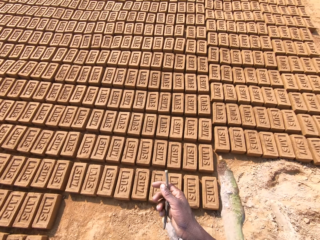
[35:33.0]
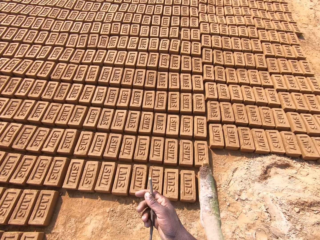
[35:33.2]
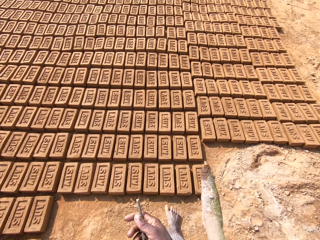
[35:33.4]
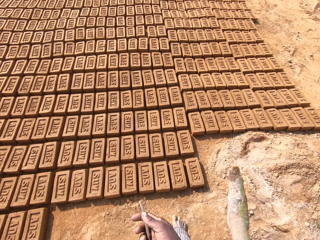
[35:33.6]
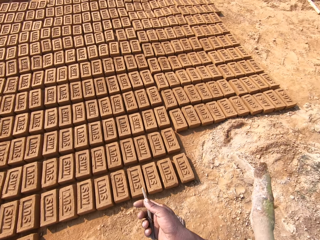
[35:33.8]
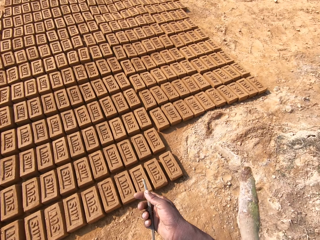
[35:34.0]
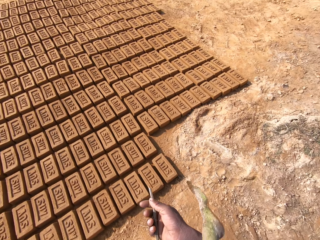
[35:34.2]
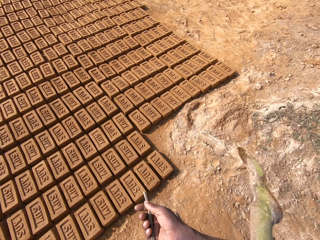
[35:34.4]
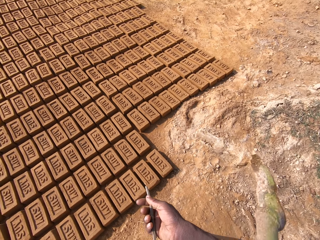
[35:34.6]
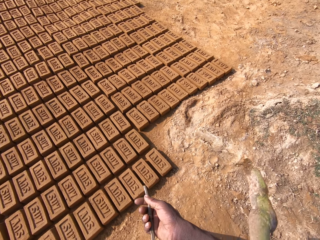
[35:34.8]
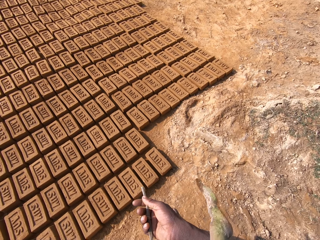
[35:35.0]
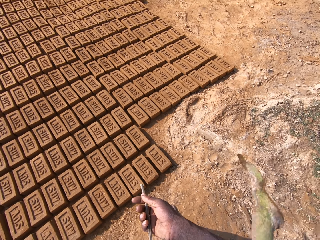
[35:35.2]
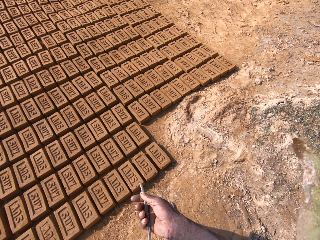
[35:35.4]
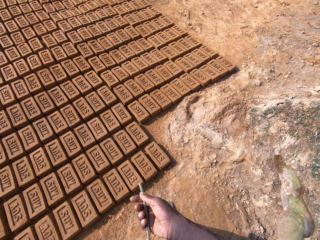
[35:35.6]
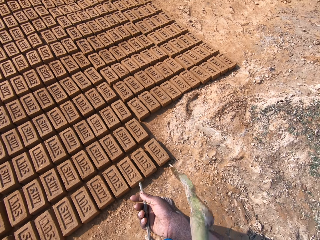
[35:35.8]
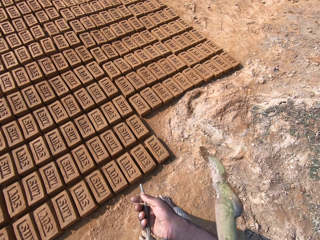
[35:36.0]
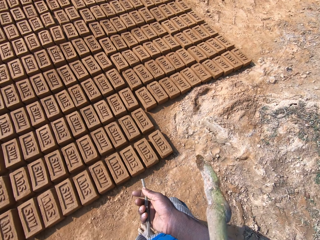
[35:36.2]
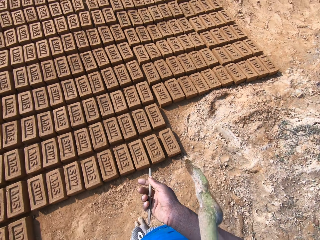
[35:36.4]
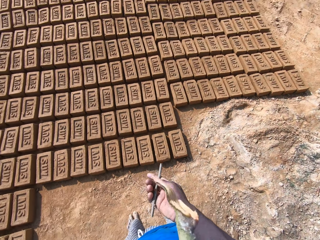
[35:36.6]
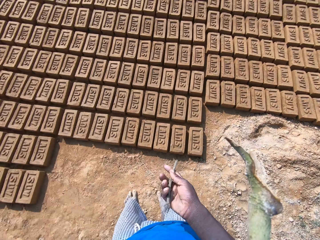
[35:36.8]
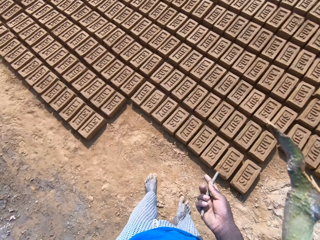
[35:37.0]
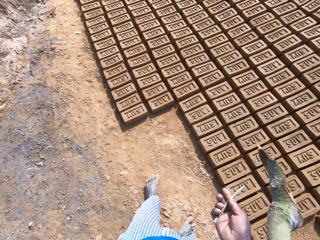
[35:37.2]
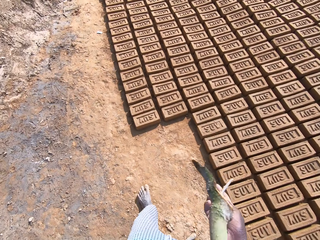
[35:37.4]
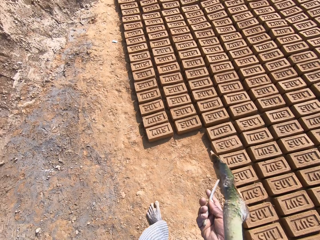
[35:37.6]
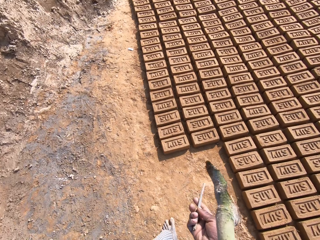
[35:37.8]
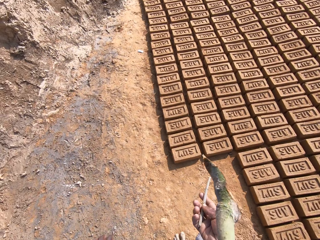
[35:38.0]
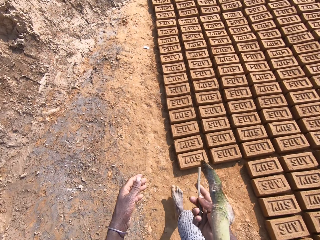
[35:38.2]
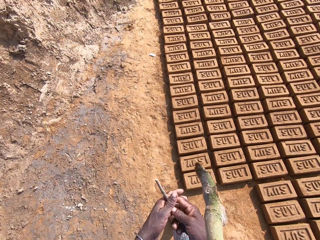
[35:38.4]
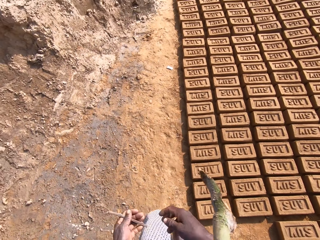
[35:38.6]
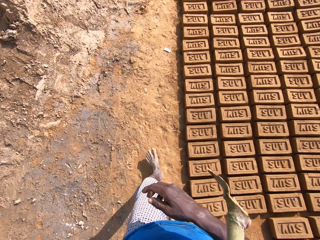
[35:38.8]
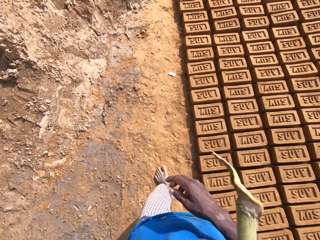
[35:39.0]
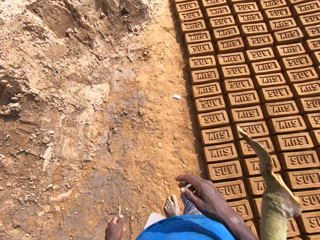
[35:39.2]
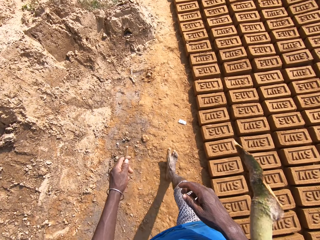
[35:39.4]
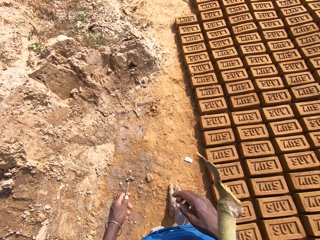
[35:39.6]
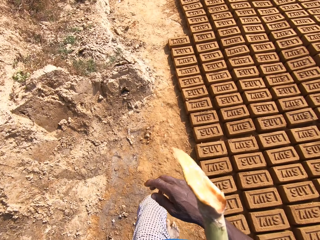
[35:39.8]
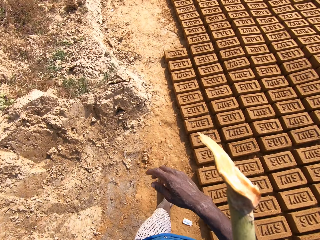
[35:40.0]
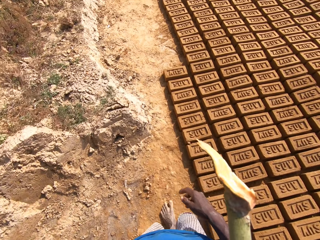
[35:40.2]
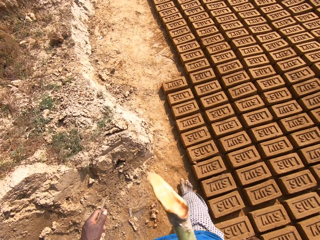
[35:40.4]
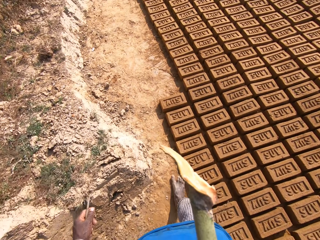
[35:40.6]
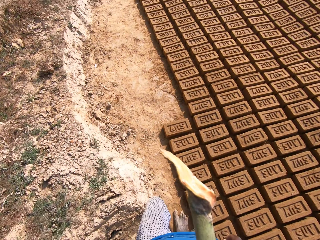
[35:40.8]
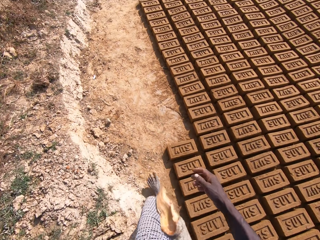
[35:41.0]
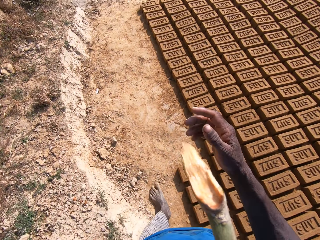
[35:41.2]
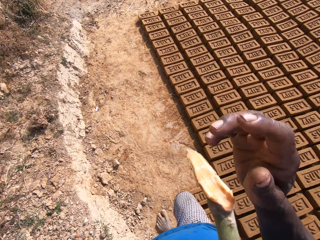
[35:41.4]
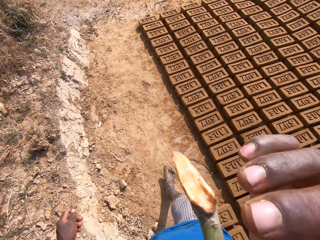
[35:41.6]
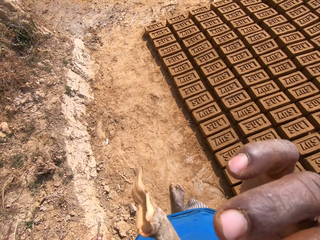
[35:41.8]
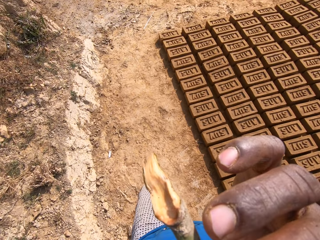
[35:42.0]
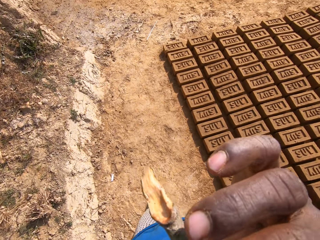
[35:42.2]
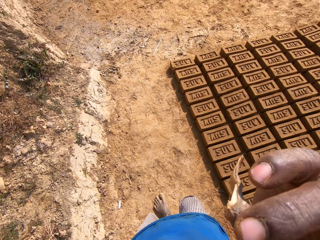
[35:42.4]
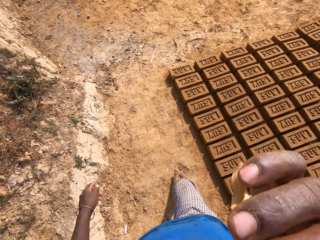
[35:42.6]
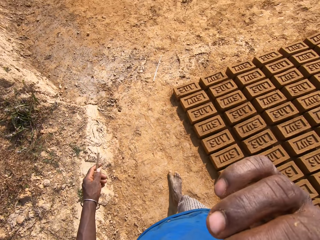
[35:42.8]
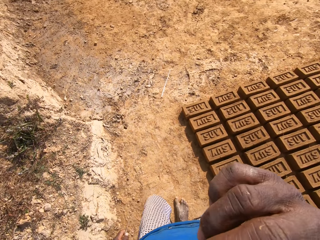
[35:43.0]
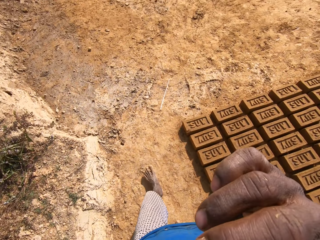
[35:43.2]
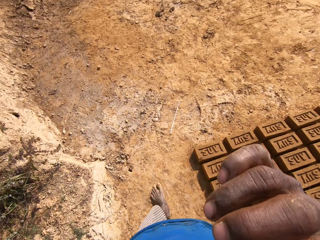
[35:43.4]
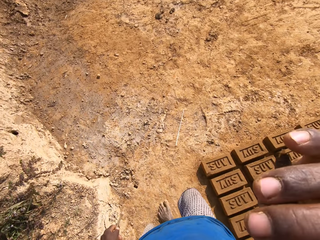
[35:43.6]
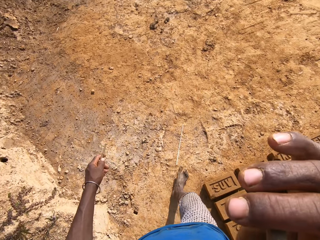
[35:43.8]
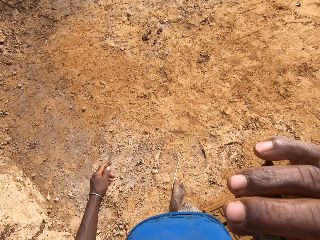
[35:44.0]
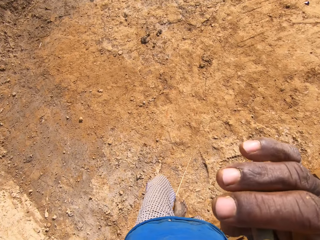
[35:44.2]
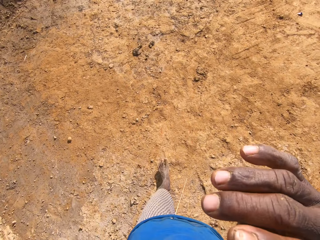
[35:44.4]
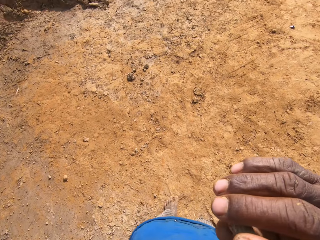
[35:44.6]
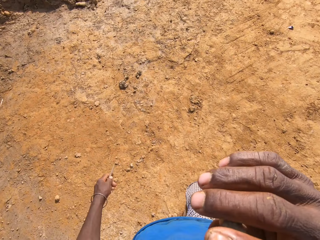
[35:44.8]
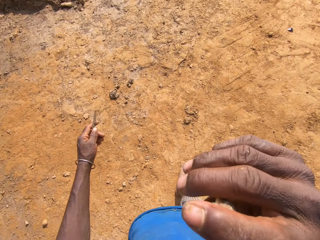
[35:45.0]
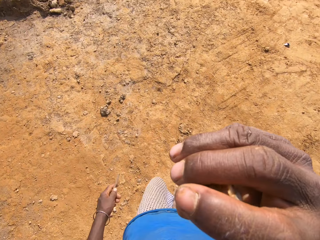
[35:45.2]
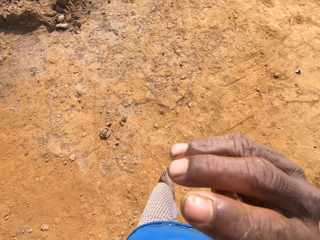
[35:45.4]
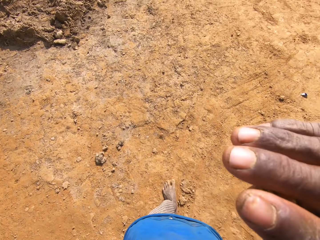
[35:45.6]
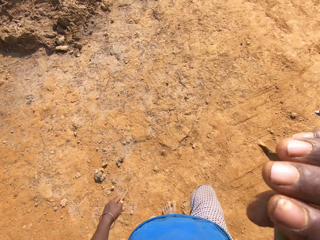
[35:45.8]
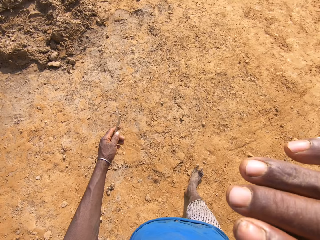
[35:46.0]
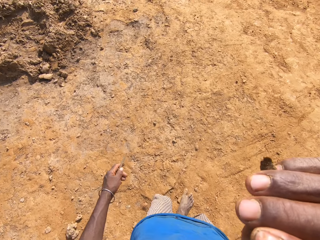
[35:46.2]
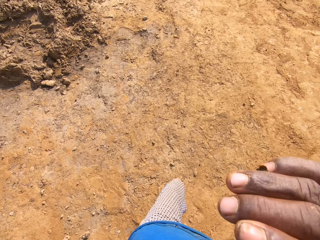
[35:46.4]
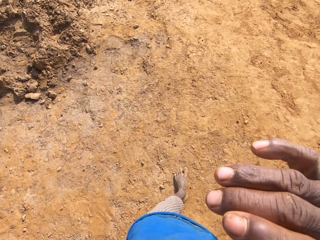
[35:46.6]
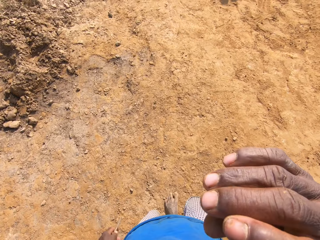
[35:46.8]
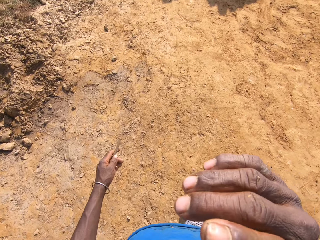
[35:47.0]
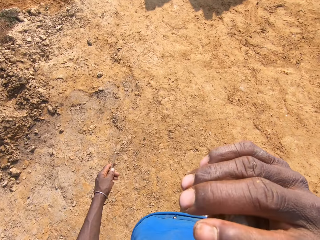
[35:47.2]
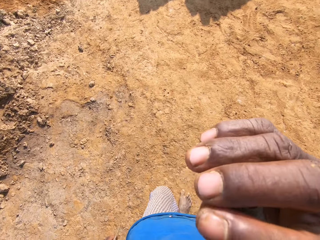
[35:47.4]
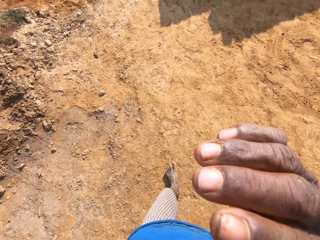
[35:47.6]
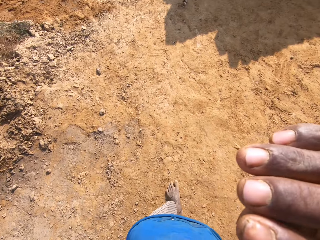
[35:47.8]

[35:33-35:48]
The camera wearer chews a stick. They look around and hold the stick. They converse with a person. They exchange the stick to the left hand. They hold the stick and chew the stick. They walk in the field. They touch the stick in the mouth. They walk, chew the stick and touch the stick on the mouth.

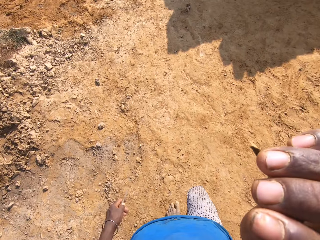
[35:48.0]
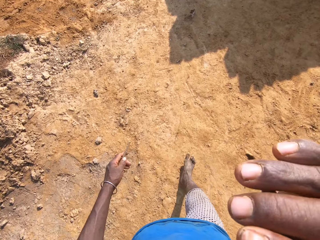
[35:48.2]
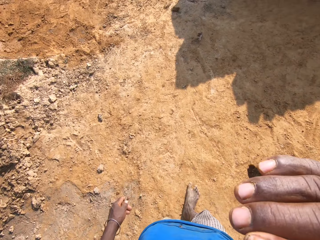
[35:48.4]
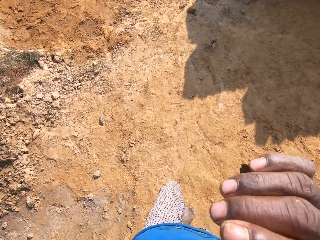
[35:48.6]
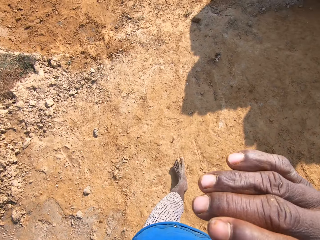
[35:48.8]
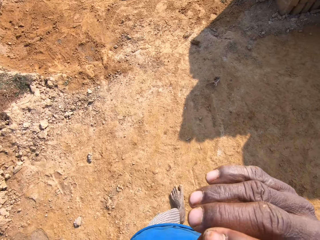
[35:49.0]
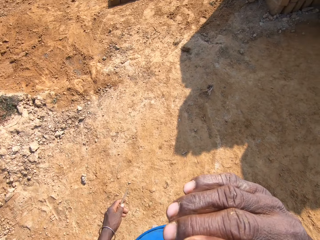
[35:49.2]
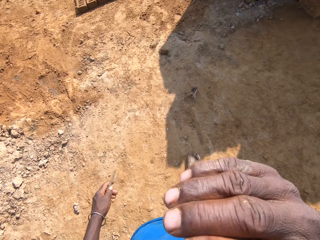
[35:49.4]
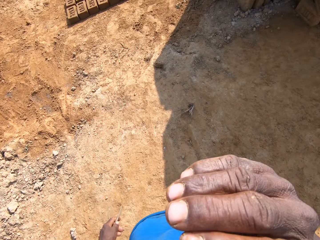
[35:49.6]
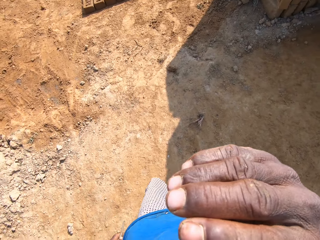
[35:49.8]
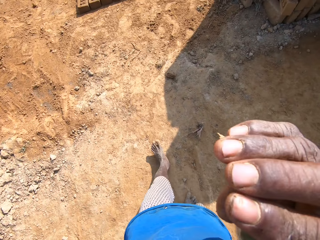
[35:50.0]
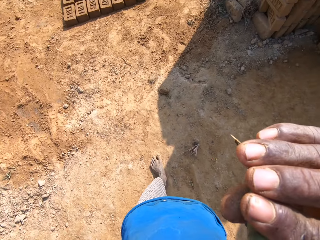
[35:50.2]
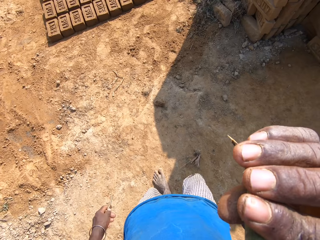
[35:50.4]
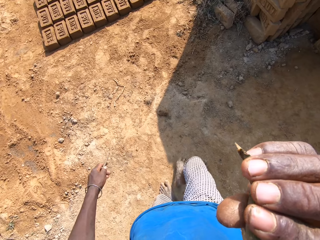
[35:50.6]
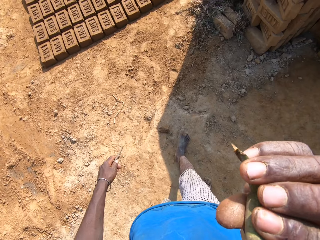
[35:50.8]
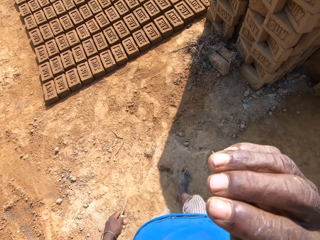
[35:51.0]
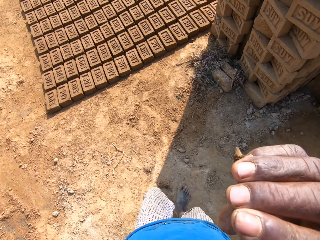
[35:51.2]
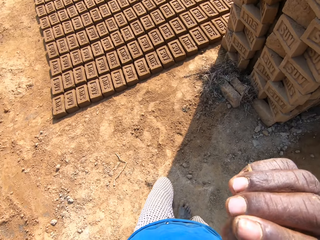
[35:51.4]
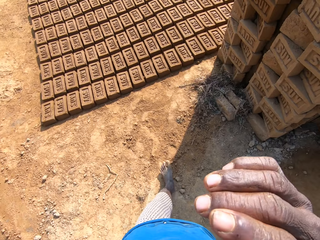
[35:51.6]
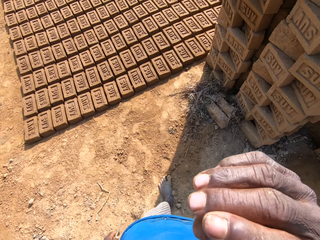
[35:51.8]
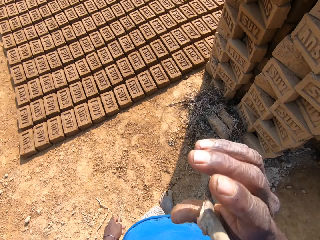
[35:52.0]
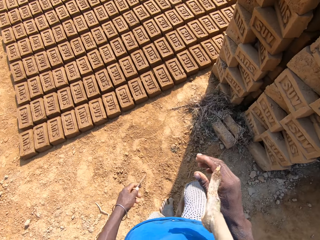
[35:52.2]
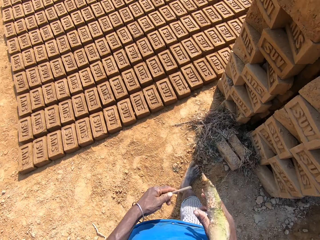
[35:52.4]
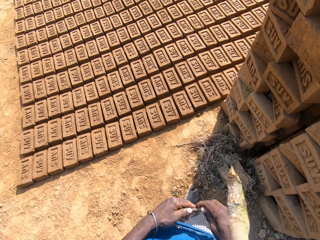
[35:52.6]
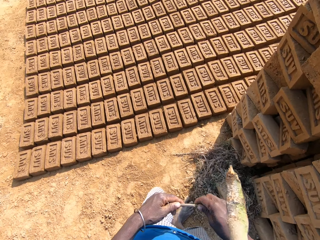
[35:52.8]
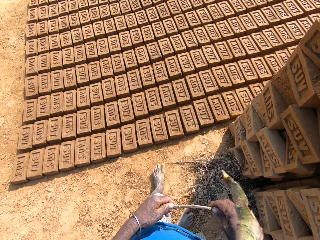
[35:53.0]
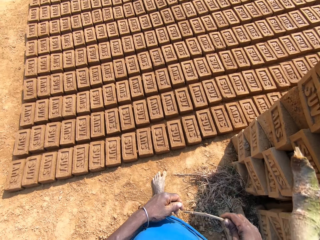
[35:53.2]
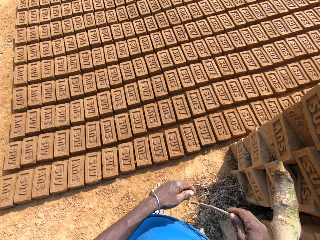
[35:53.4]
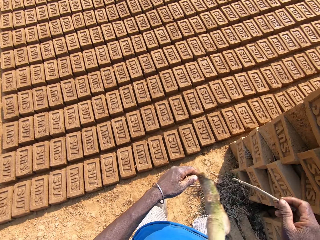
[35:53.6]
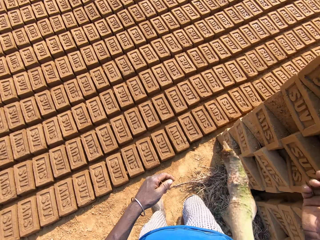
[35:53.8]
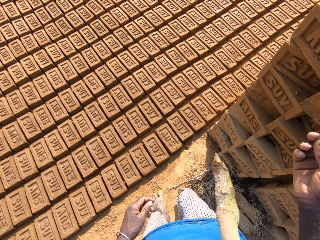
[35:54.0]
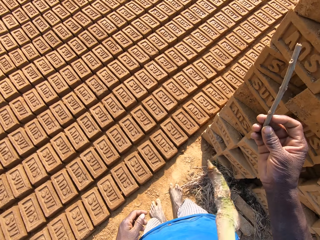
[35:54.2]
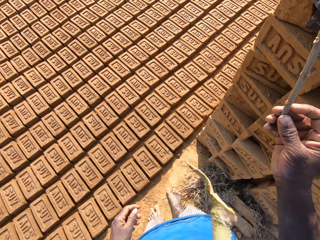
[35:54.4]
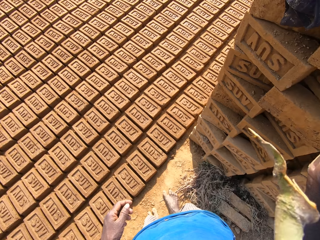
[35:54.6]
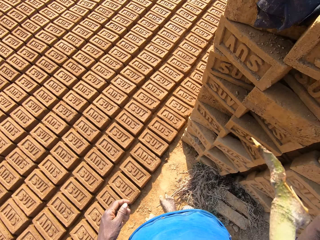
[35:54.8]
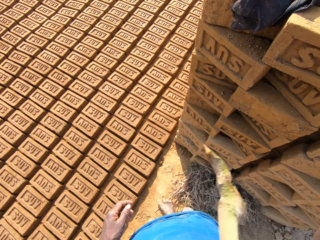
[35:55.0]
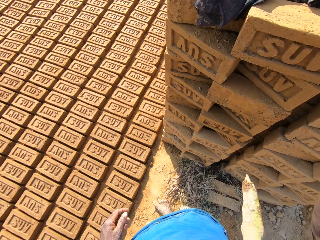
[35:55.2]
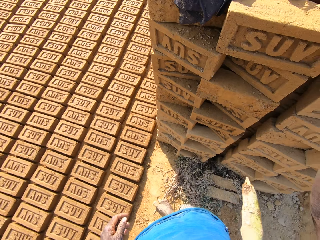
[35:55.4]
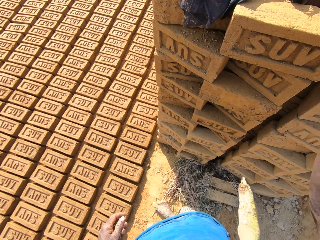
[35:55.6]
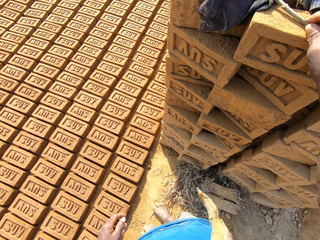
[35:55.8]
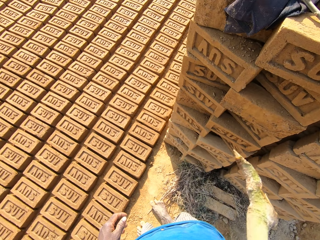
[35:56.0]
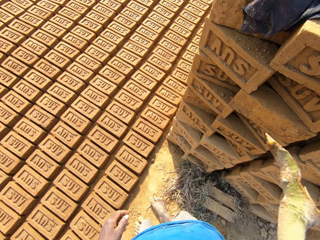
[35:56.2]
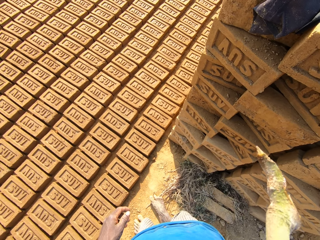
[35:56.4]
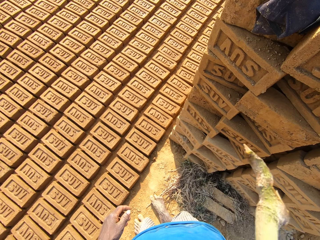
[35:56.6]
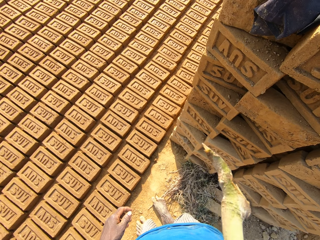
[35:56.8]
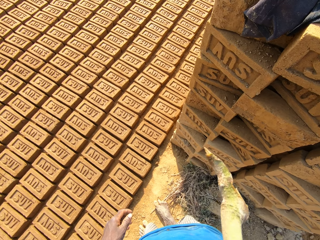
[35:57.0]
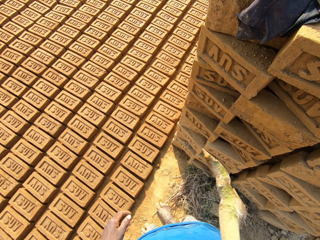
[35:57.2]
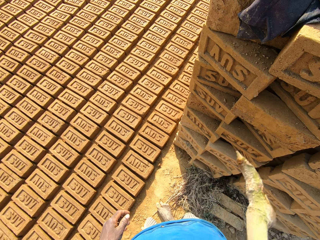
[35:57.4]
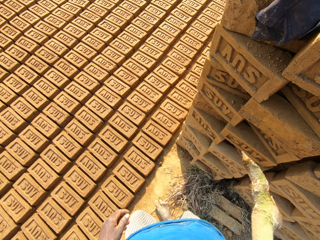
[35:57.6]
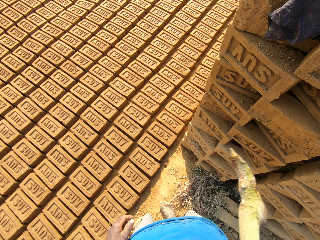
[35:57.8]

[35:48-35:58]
The camera wearer looks around. They lower the hand. They chew the stick, walk and hold the stick. They lift a stick. They put the stick on top of the bricks. They look around and chew the stick.
